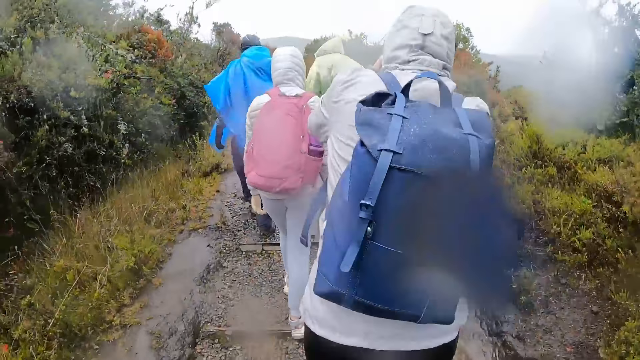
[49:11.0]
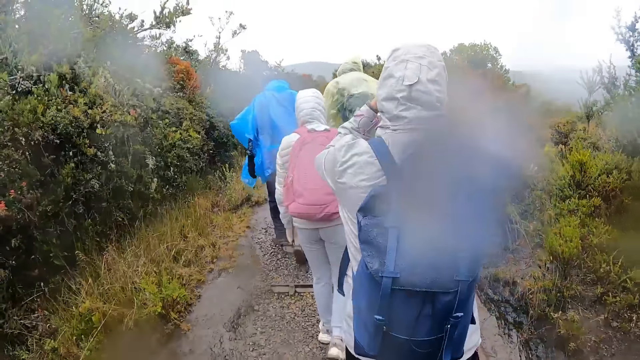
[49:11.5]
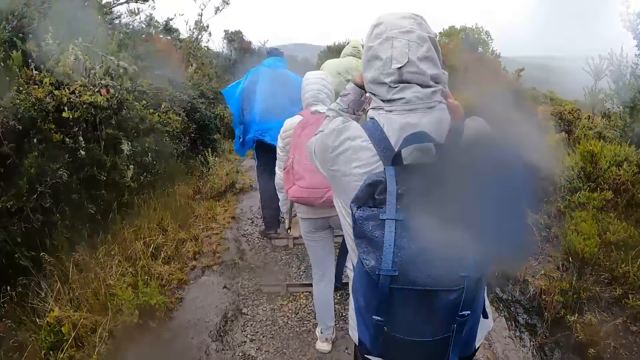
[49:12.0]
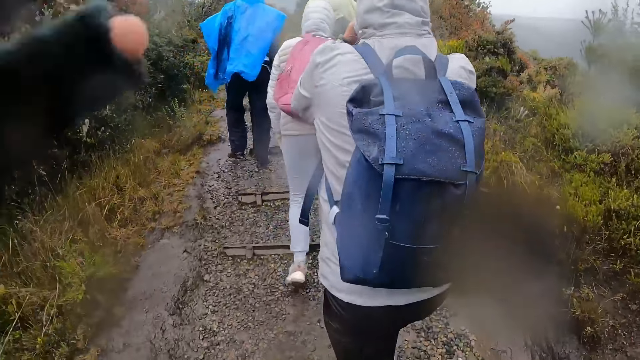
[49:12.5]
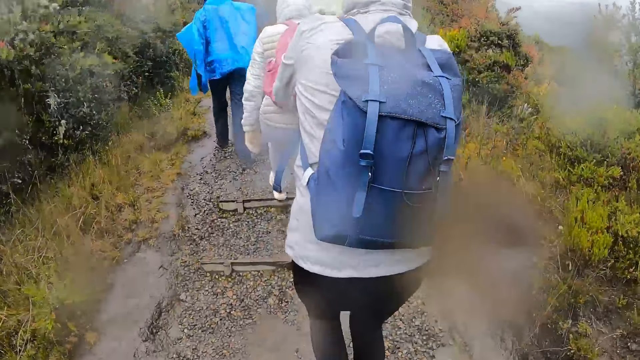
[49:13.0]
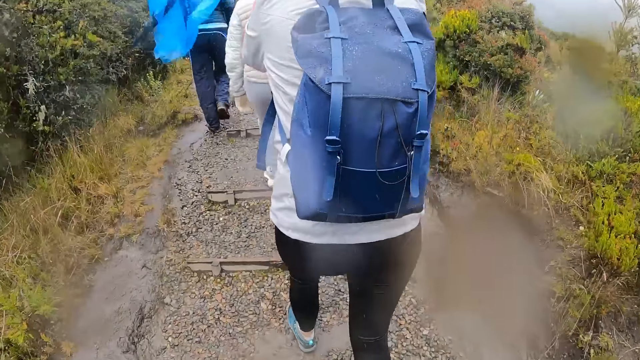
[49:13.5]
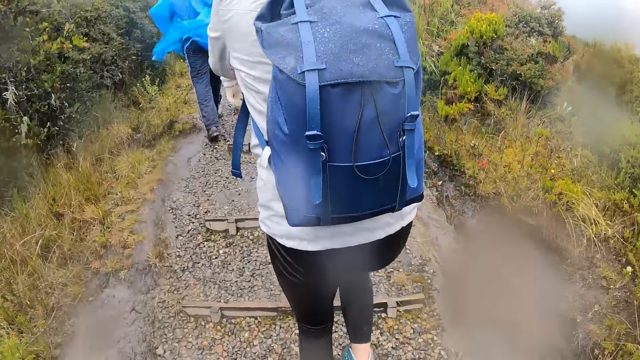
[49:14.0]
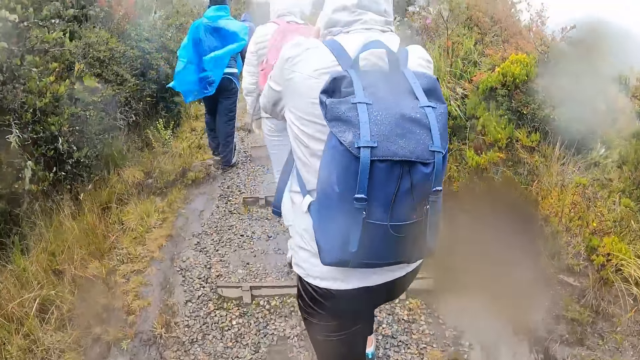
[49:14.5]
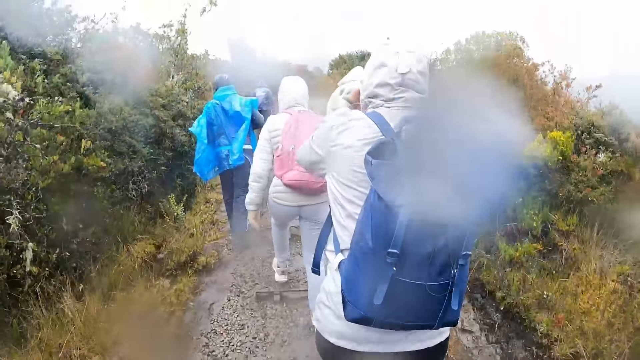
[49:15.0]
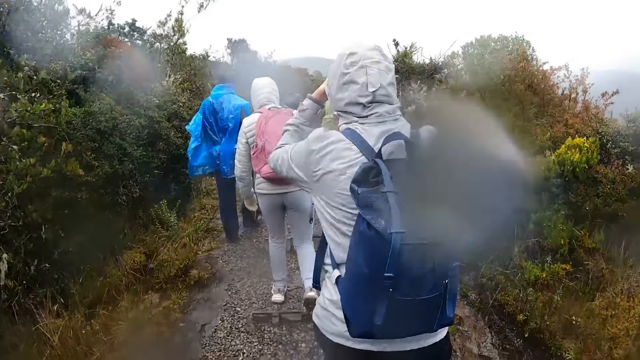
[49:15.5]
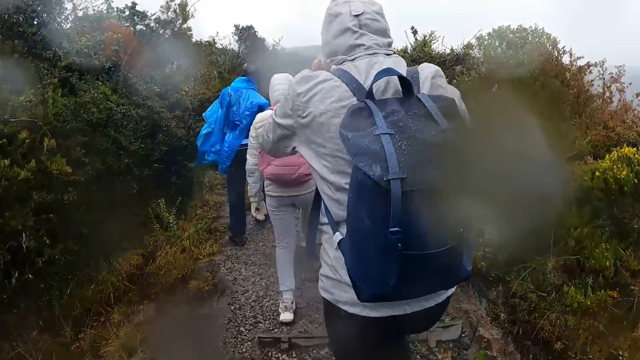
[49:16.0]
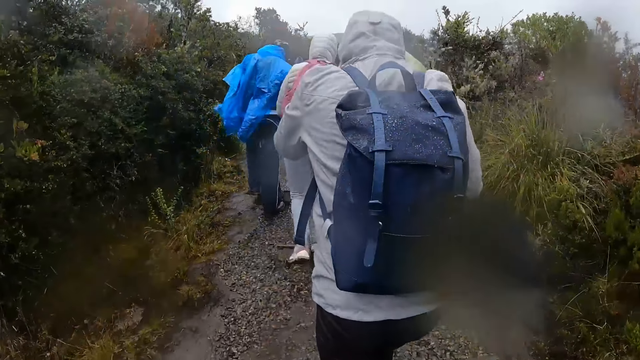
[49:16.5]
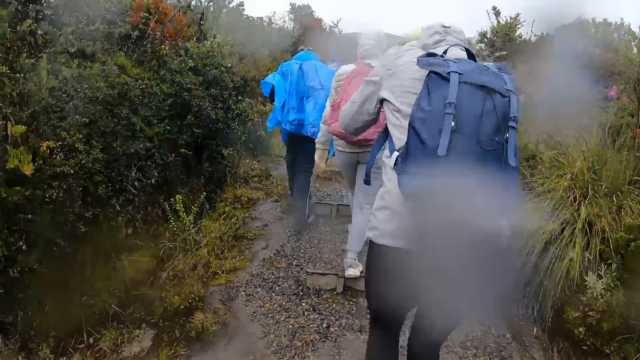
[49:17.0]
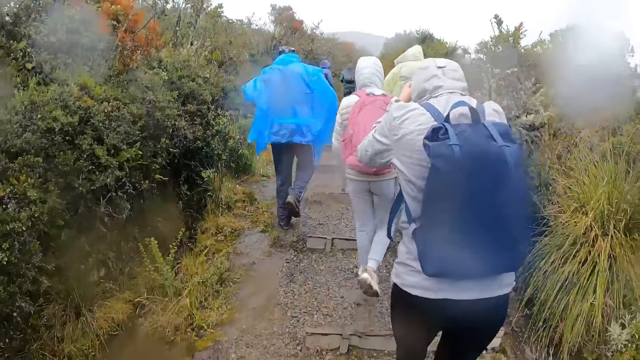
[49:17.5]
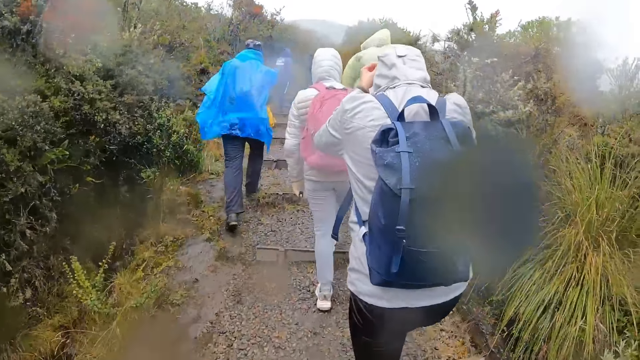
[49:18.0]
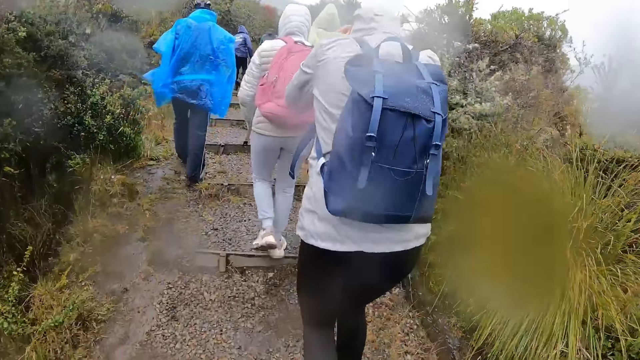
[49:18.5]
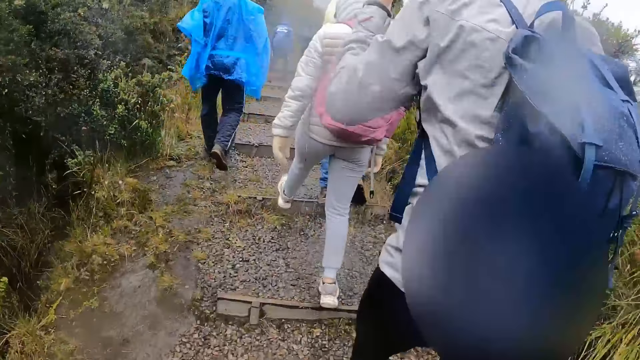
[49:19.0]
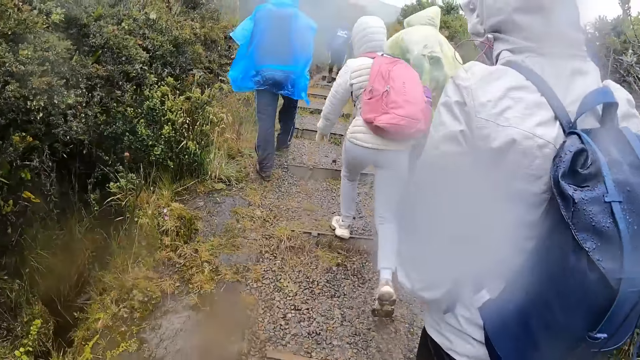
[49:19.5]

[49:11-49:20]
The camera wearer adjusts the camera on her head with her left hand.

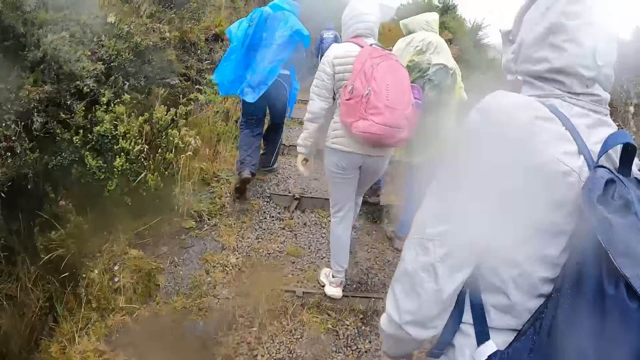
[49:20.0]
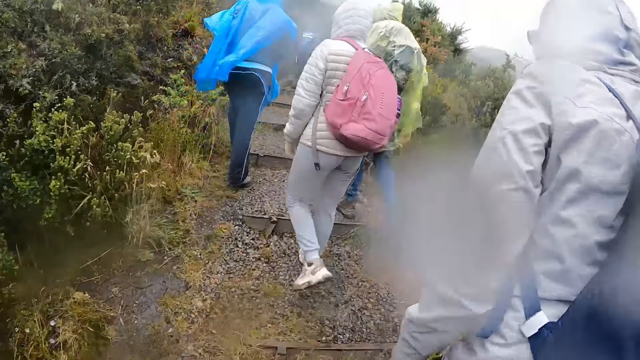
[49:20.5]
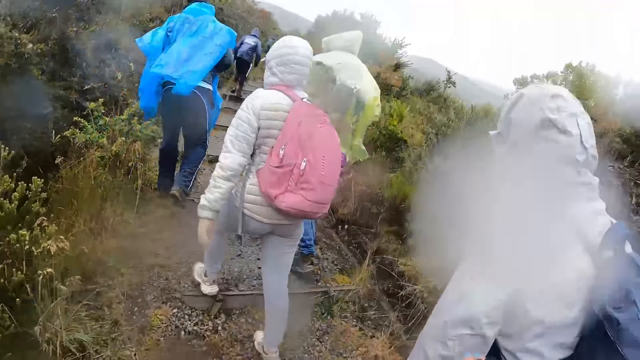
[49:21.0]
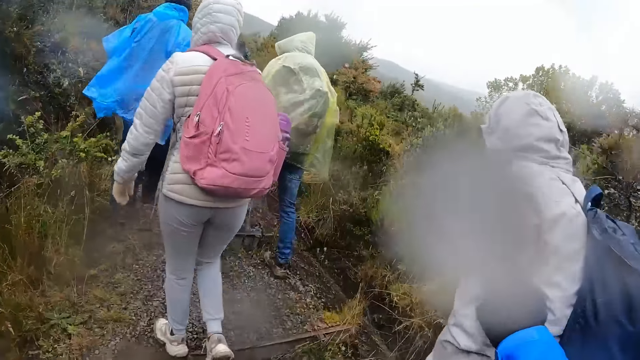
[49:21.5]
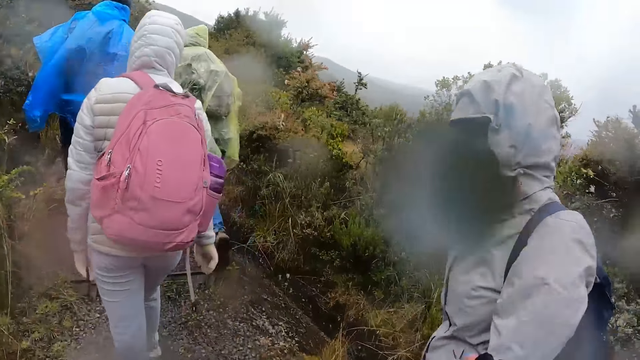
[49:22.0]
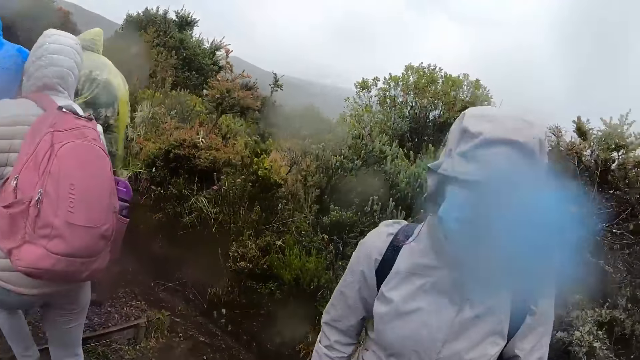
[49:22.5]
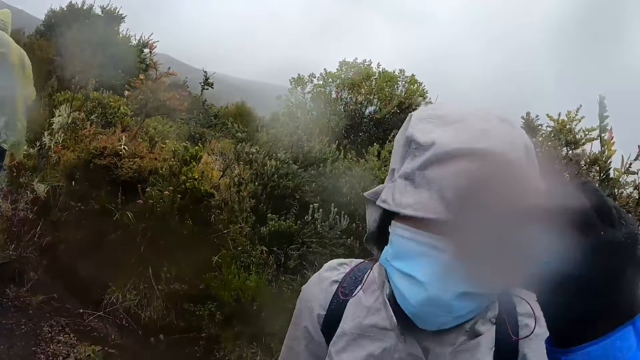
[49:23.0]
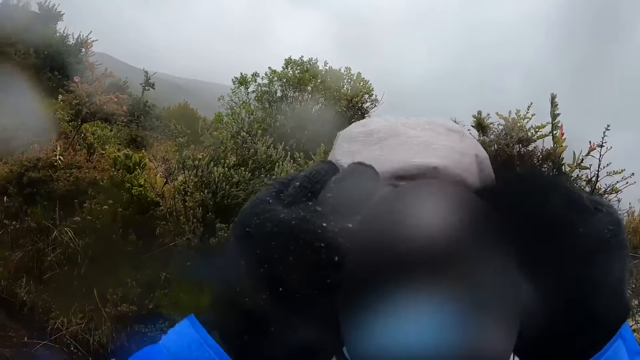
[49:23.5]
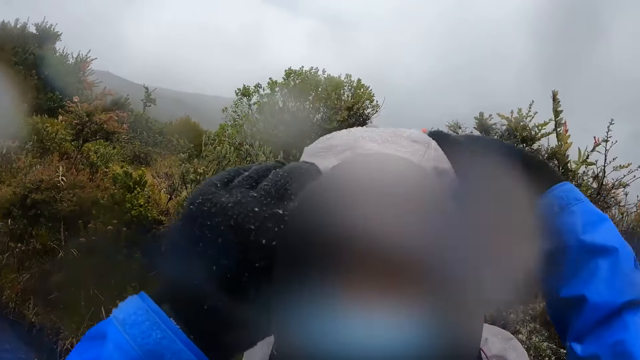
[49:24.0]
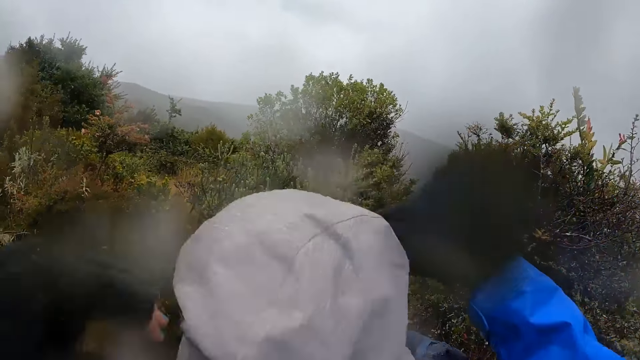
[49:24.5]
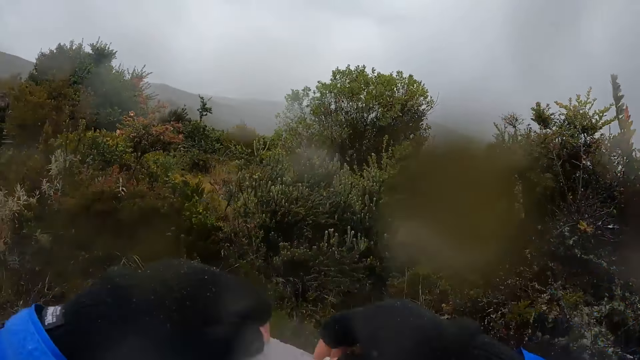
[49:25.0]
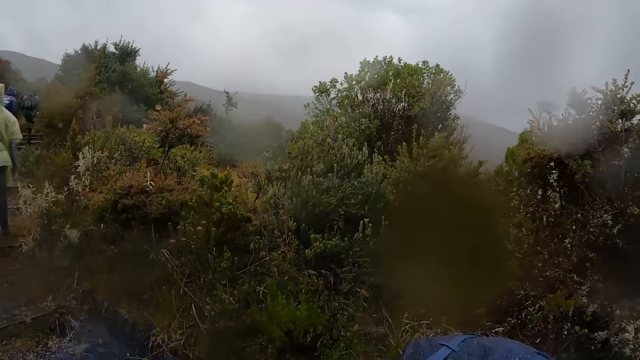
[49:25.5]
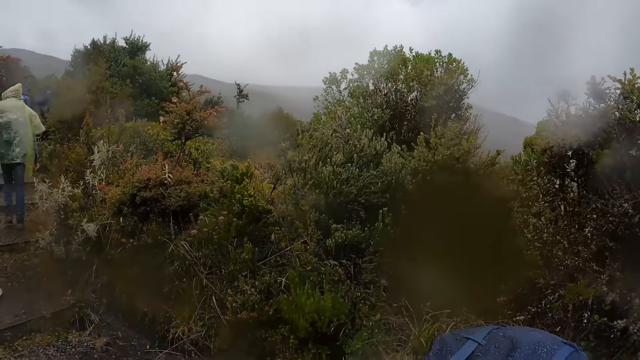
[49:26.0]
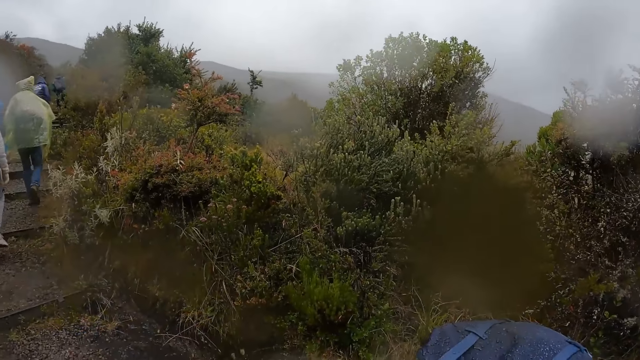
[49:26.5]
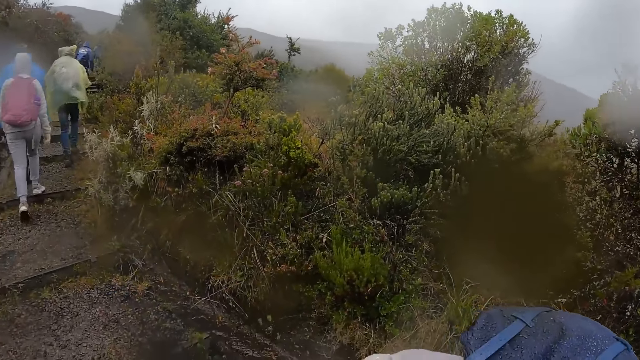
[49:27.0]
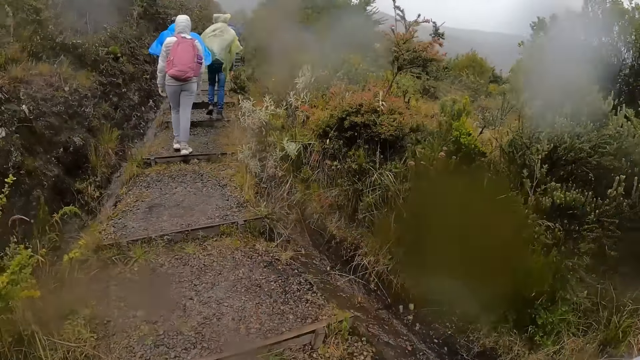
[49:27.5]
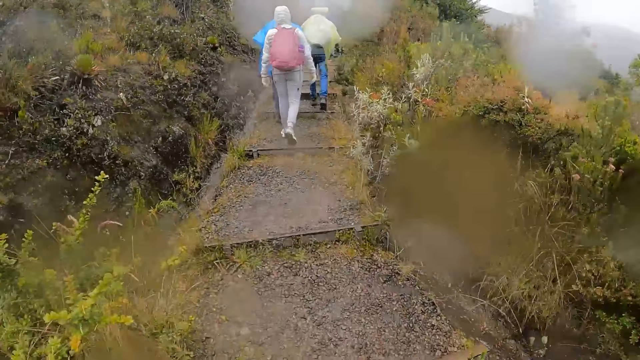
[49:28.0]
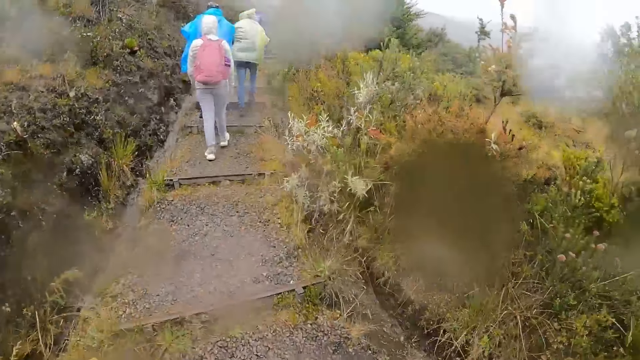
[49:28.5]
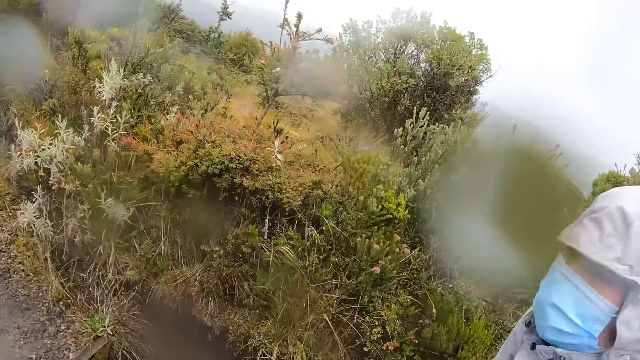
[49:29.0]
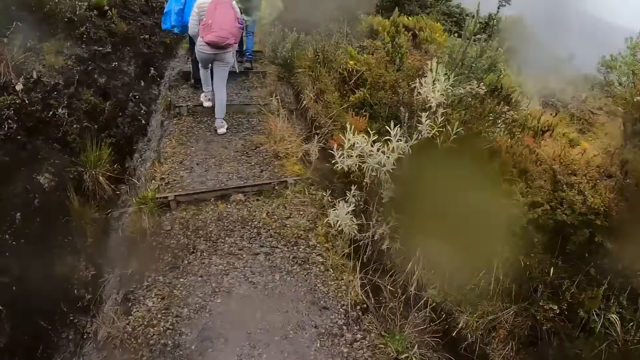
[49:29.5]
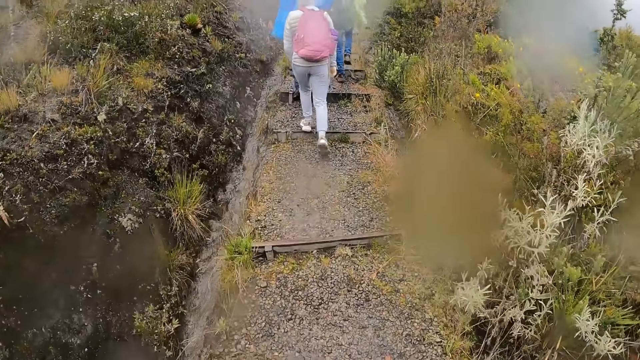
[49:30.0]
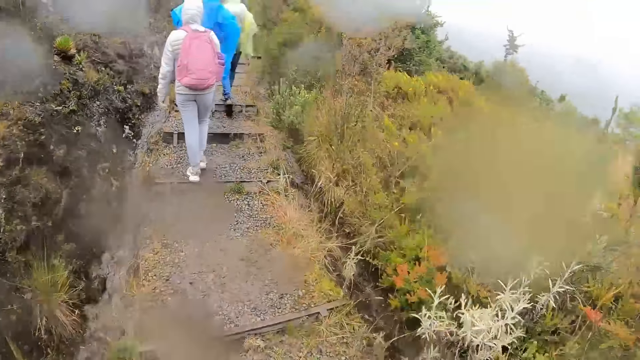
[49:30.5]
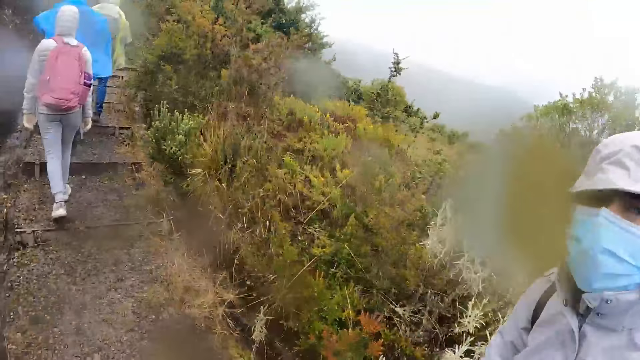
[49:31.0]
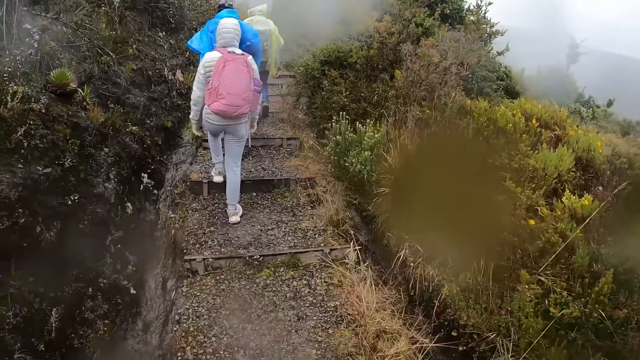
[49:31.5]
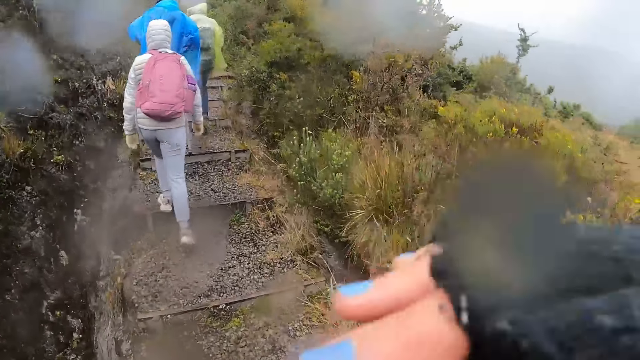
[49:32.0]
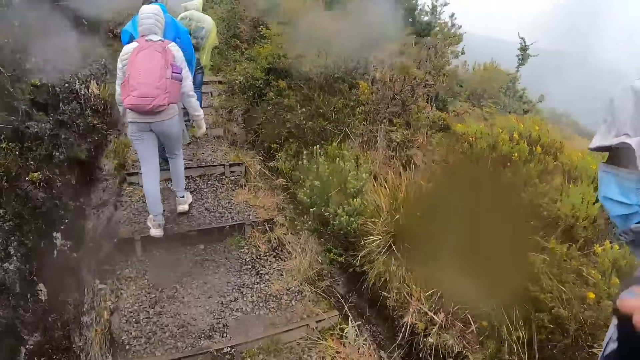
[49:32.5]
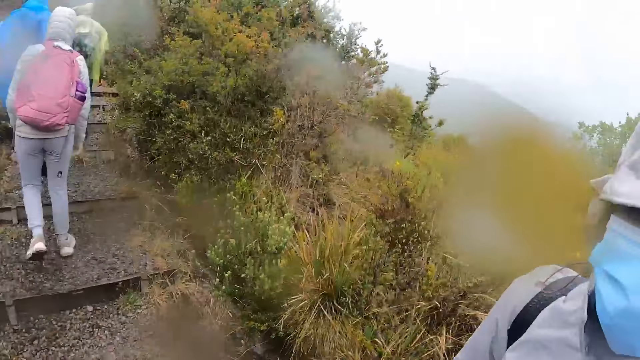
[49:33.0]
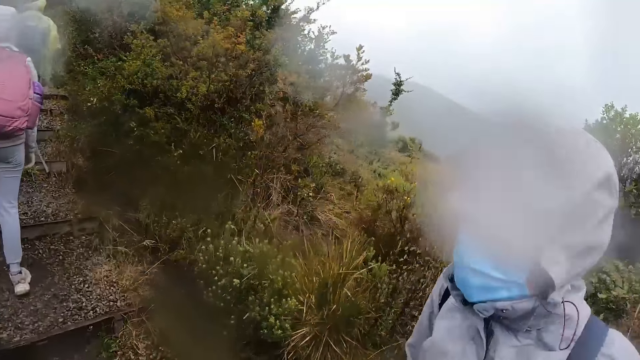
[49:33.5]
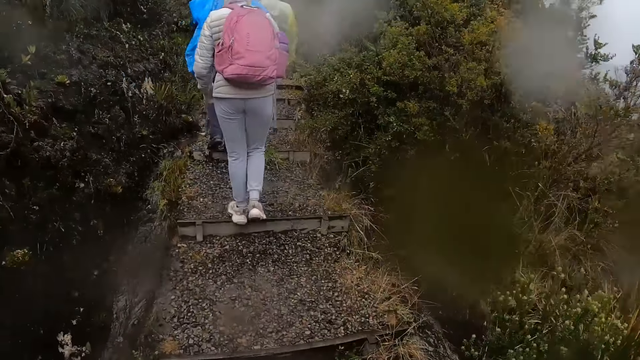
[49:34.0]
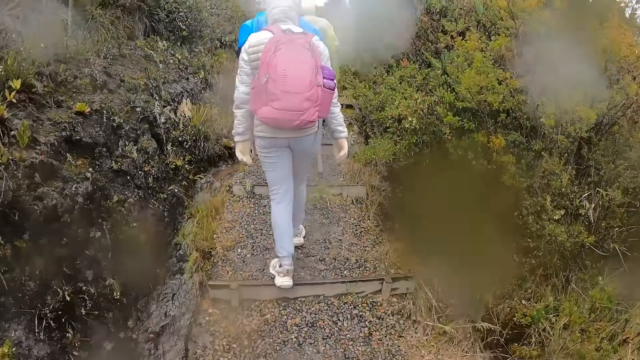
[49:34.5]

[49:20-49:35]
The camera wearer interacts with the woman. She places her right hand on the woman's hoodie. She places her left hand on the woman's hoodie. She adjusts the camera on the woman's head with both hands. She walks.
